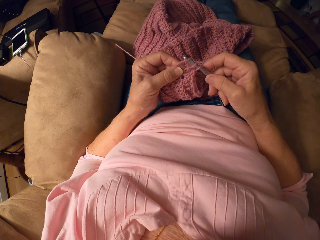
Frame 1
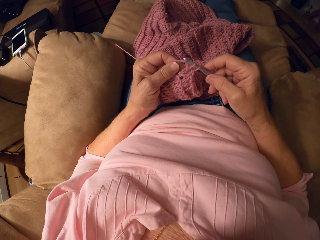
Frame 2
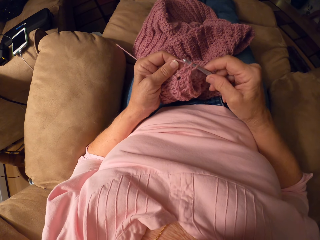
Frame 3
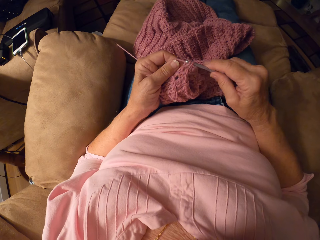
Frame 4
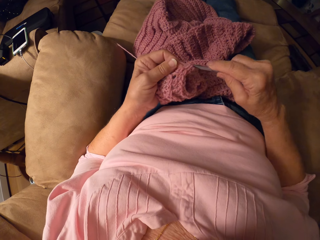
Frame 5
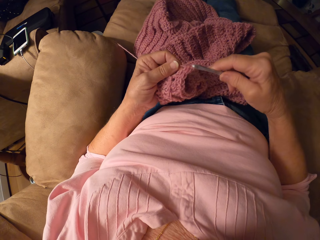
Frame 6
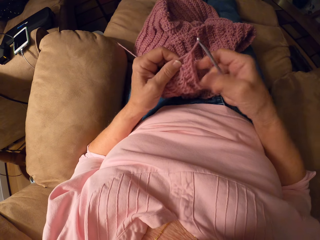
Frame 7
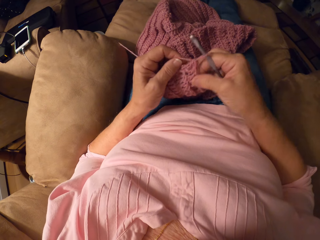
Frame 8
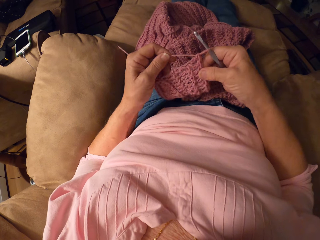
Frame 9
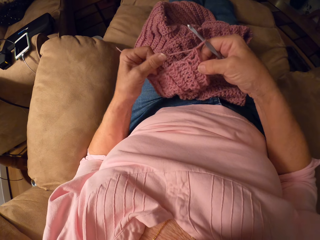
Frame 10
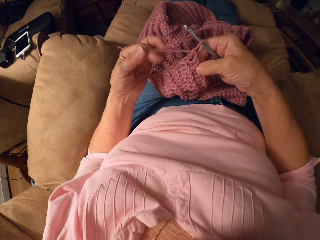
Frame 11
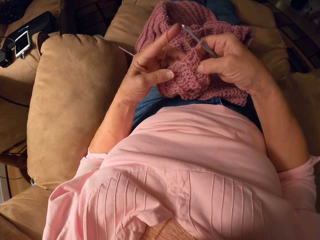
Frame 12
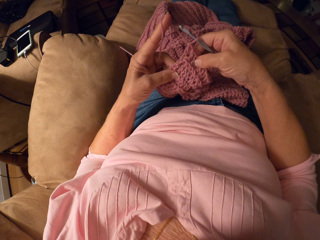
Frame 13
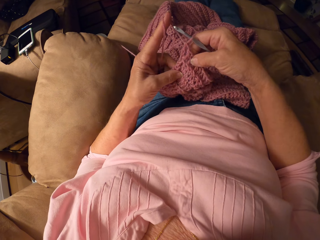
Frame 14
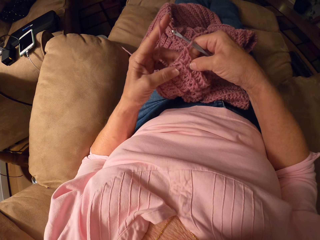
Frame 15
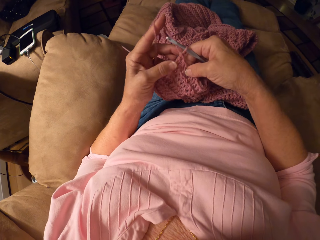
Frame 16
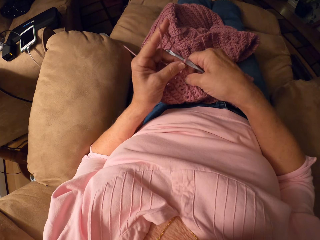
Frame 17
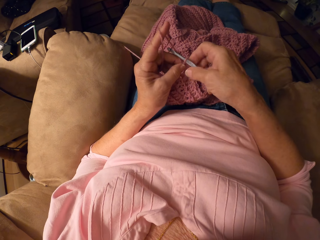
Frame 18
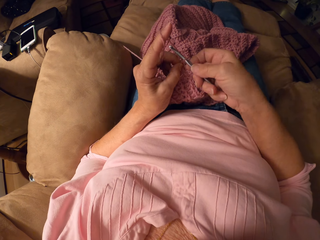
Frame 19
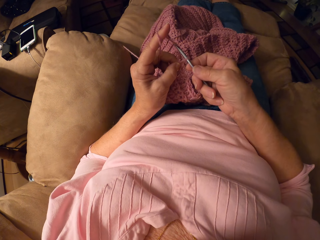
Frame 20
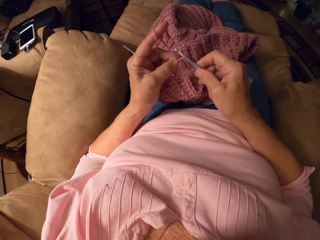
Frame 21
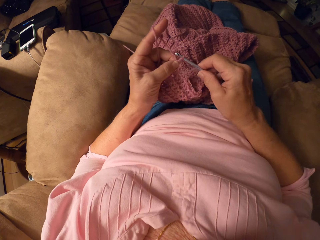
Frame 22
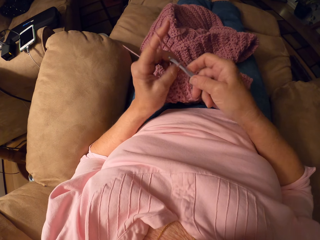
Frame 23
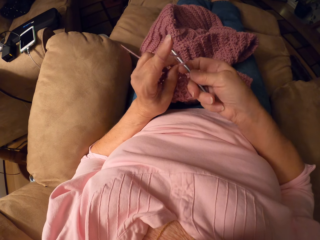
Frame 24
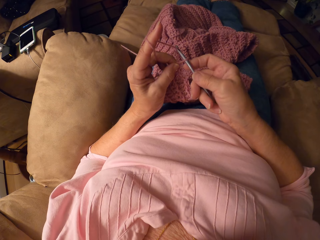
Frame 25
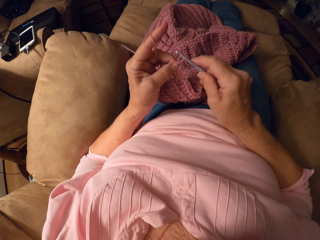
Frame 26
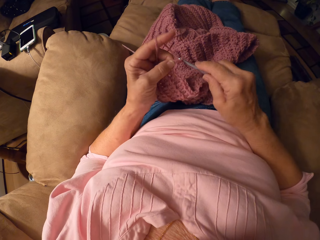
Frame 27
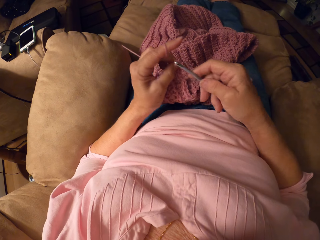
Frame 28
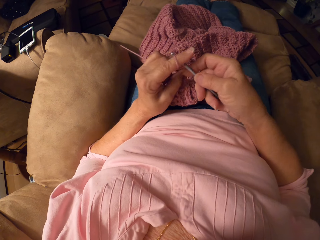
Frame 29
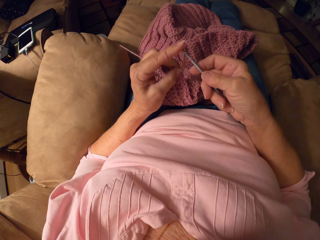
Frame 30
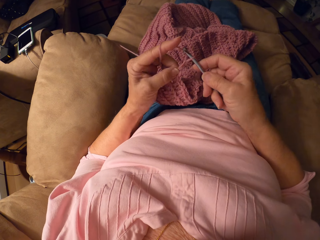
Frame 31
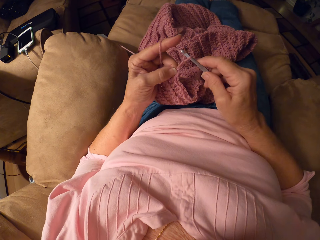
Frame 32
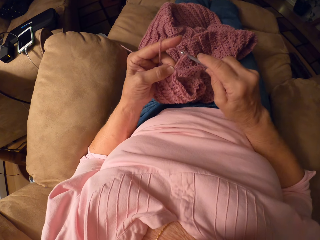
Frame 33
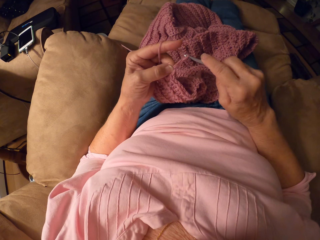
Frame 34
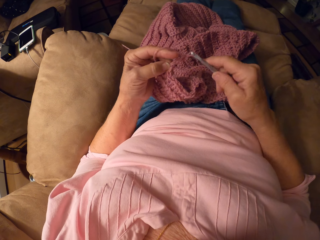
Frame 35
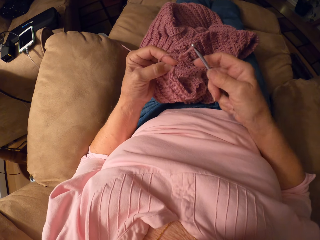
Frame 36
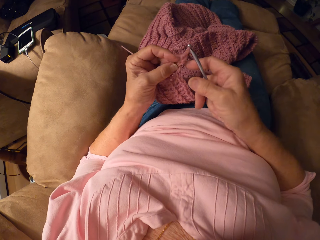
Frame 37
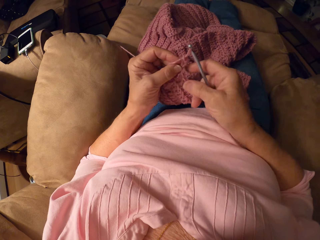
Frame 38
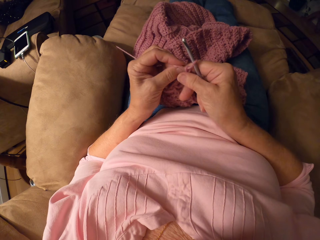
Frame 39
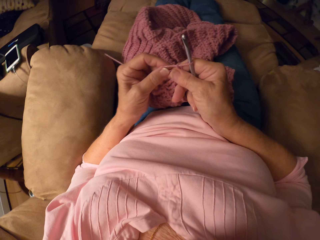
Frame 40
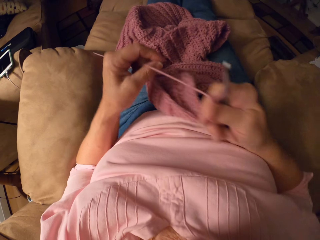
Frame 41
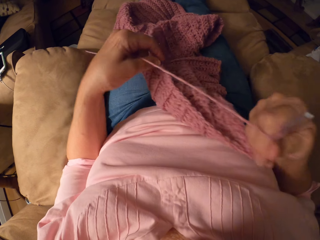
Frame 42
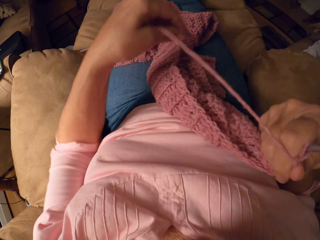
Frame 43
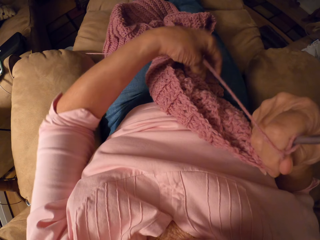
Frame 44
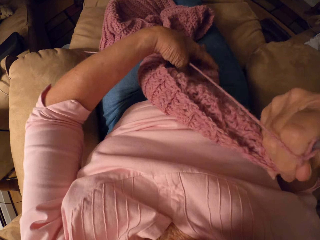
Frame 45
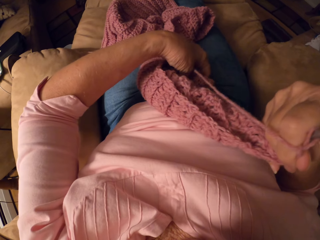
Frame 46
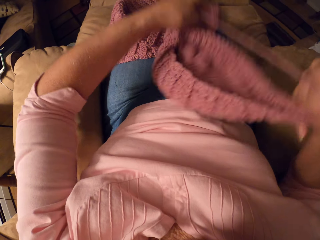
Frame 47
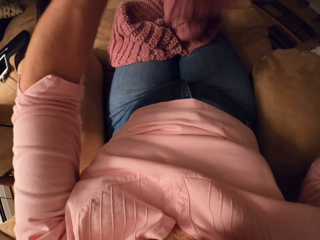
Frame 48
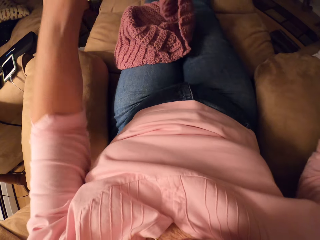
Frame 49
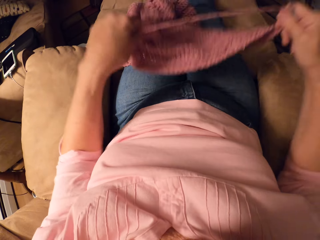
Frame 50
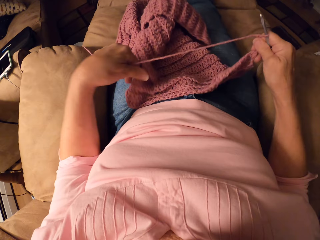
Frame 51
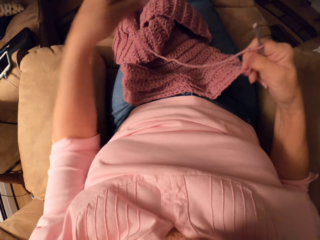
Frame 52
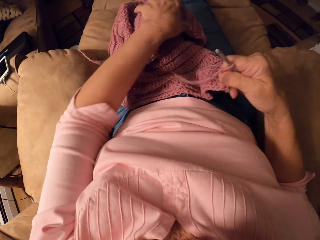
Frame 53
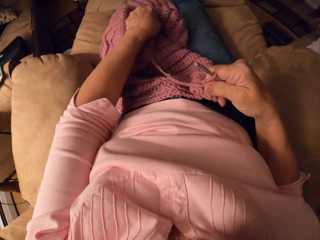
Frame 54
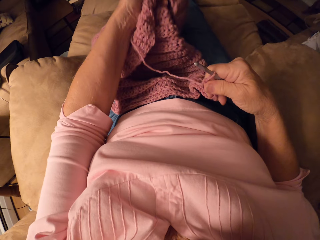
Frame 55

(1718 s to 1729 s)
The camera wearer rolls yarn on her left hand. She crochets with the yarn and the crochet hook. She adjusts the crochet on her lap. She stops knitting the fabric.

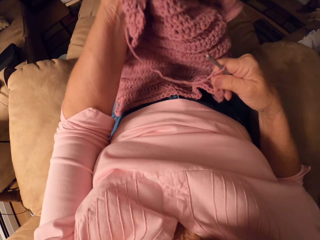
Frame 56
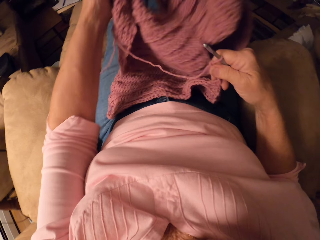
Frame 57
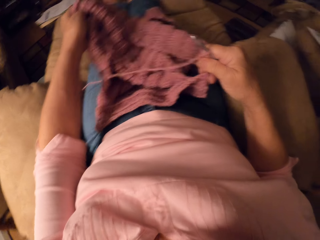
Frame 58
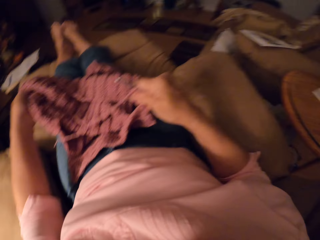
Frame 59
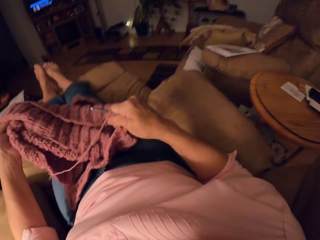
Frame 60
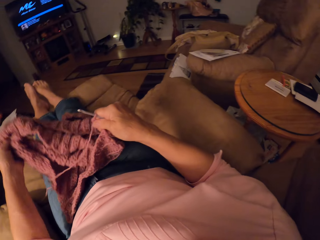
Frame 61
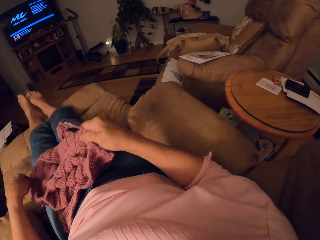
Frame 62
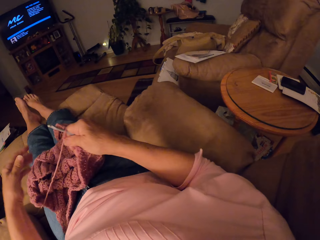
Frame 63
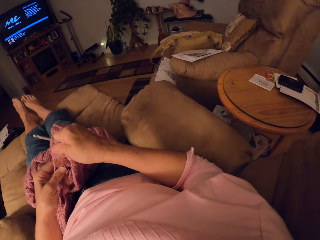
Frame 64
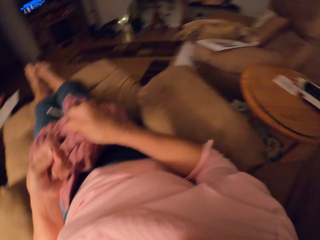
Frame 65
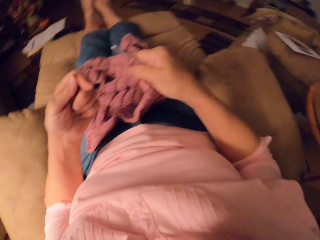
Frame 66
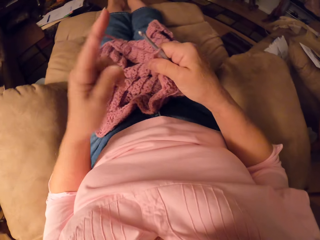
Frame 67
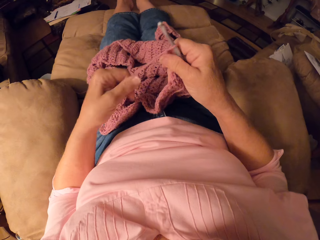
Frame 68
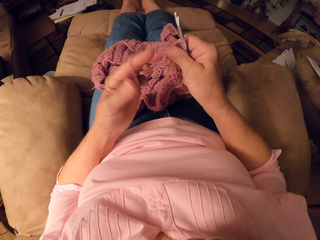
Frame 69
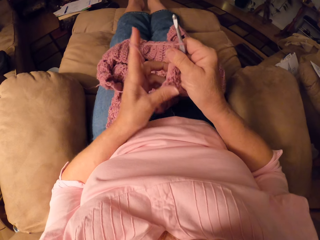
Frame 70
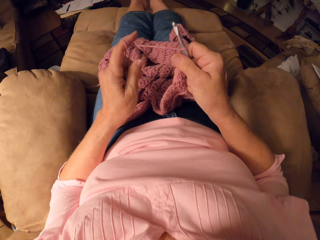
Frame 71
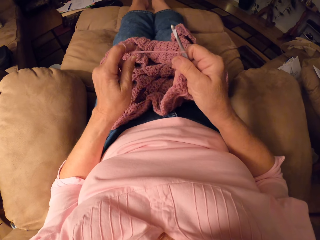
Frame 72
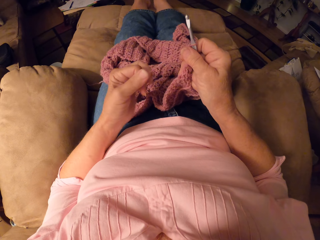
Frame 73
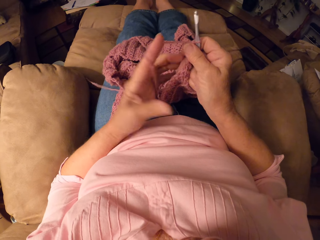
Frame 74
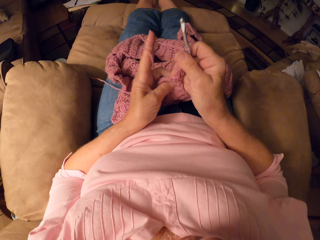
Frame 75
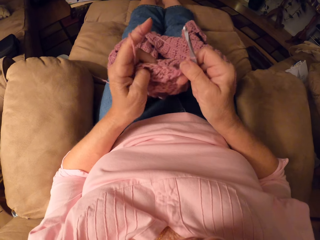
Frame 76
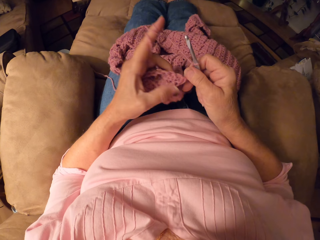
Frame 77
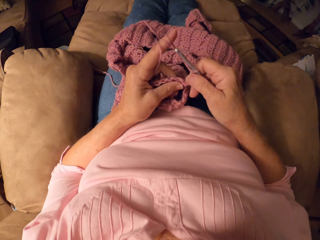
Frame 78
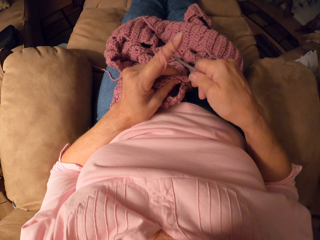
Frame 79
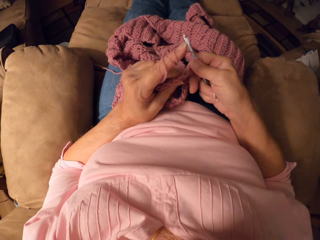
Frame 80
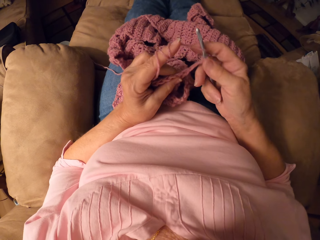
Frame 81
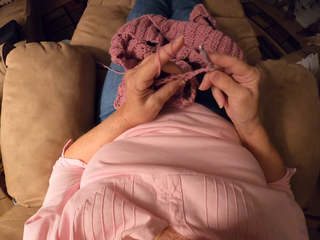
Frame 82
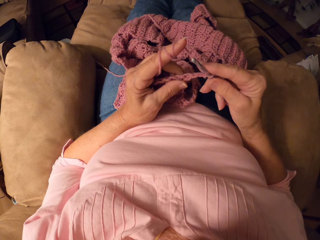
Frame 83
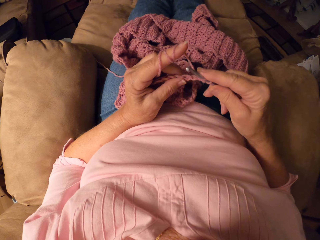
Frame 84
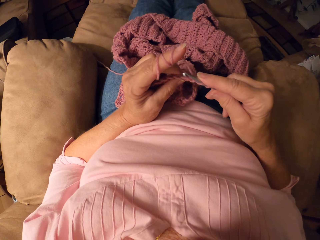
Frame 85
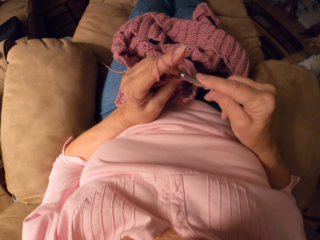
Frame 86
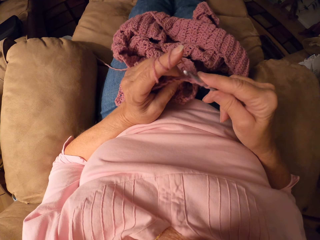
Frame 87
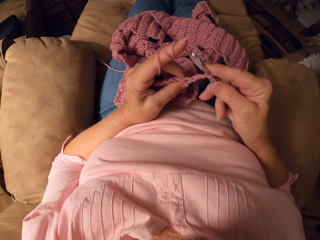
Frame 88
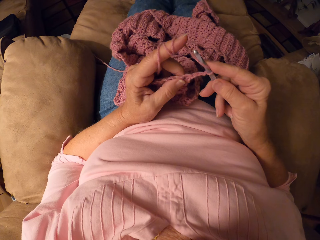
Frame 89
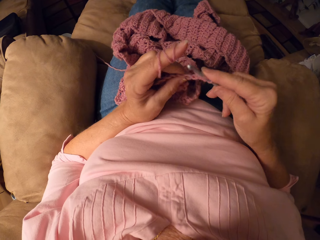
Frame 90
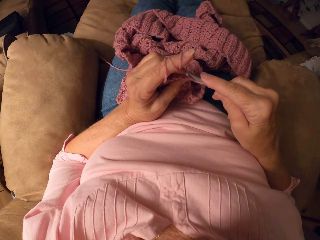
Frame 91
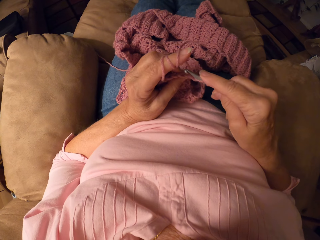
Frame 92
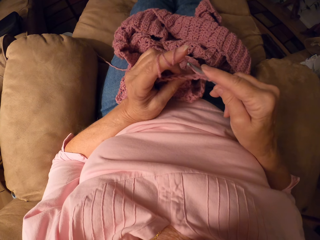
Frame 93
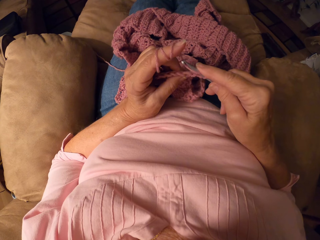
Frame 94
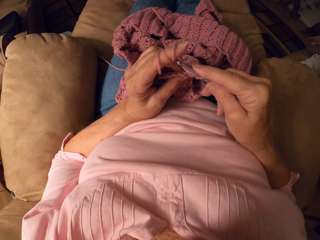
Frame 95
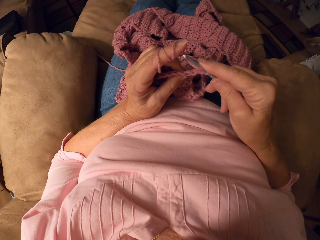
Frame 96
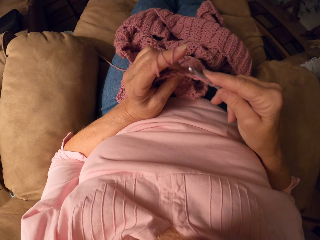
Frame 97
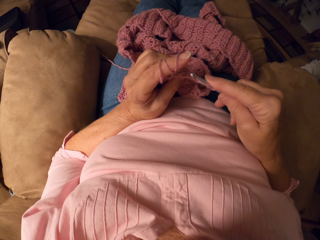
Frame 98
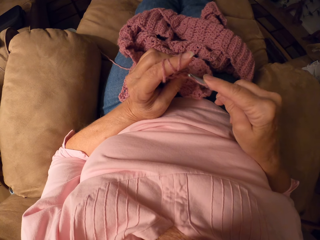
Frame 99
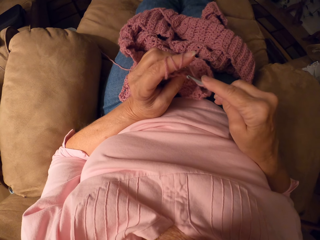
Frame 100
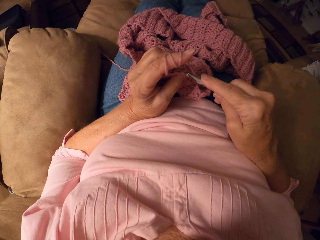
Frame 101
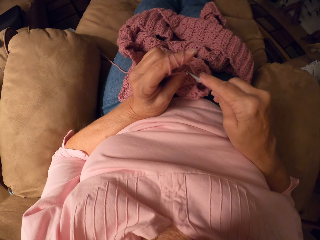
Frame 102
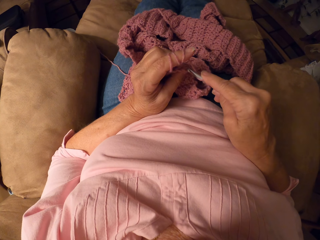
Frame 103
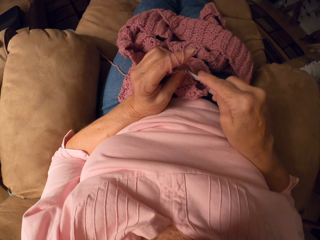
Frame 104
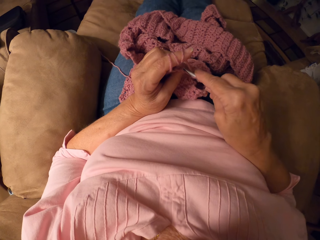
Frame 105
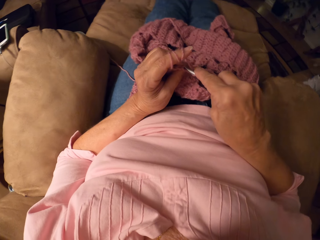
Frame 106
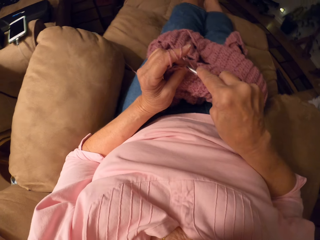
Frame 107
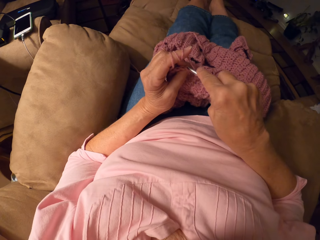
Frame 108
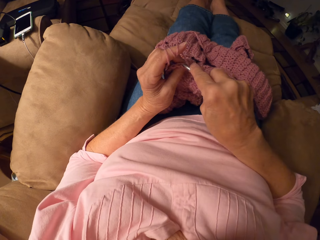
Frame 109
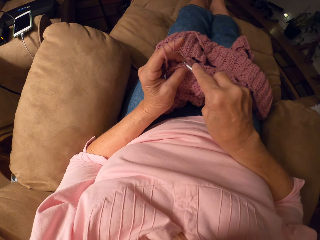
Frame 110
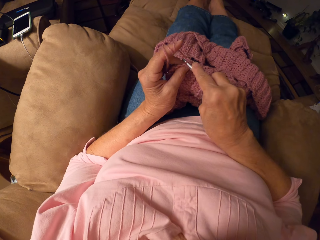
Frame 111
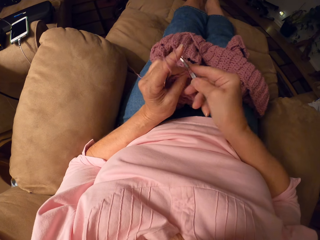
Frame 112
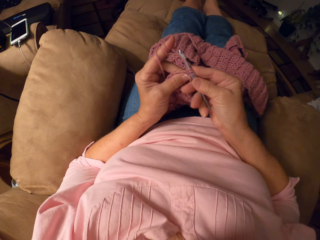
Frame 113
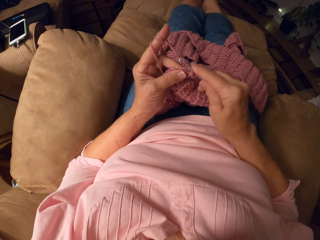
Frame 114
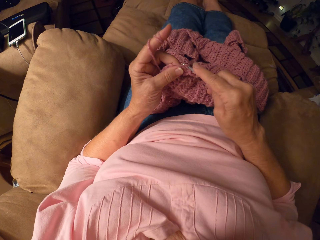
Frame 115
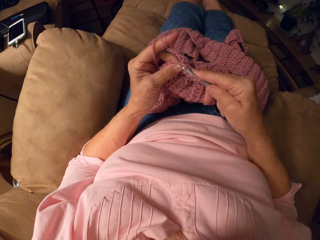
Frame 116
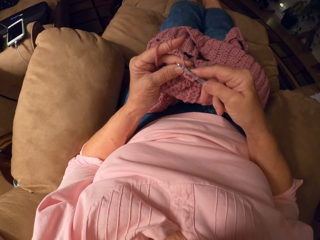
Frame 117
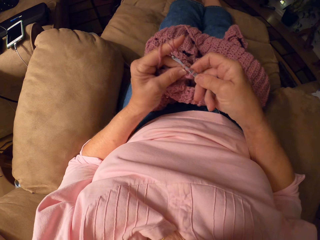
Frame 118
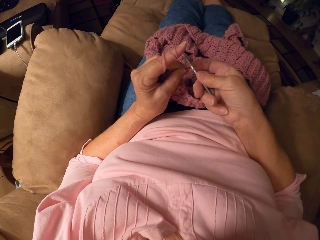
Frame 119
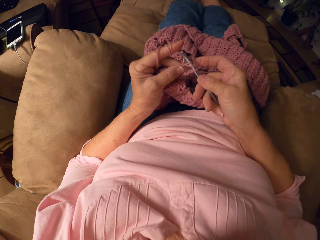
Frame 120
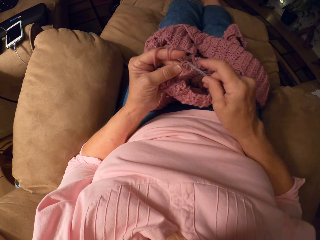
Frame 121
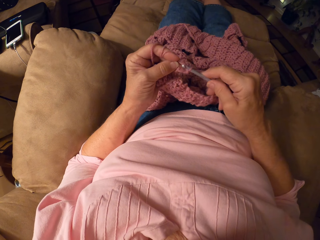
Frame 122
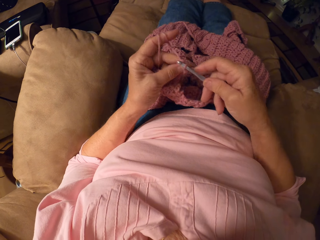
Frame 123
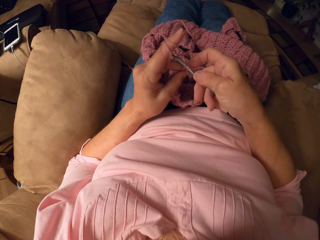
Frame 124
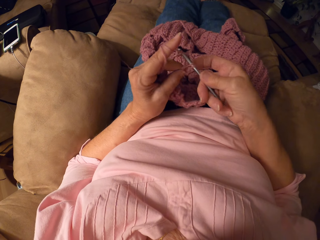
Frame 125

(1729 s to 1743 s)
The camera wearer rolls yarn on her left hand. She adjusts the yarn. She knits the fabric. She crochets with the yarn and the crochet hook.
